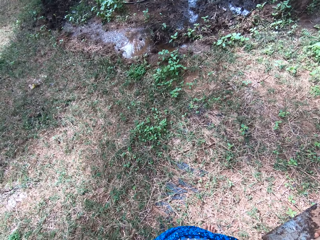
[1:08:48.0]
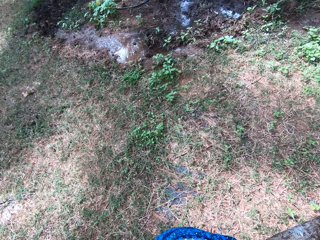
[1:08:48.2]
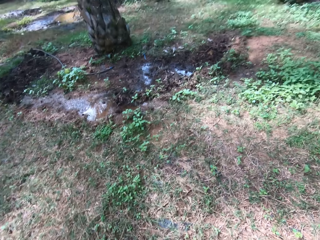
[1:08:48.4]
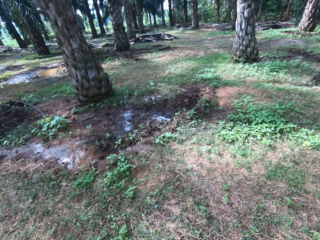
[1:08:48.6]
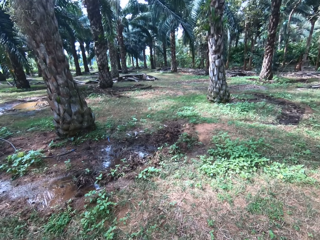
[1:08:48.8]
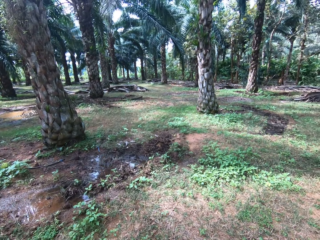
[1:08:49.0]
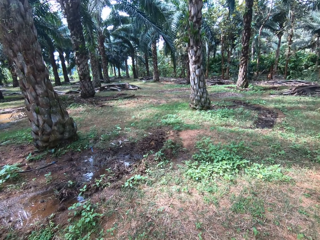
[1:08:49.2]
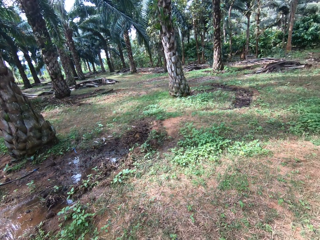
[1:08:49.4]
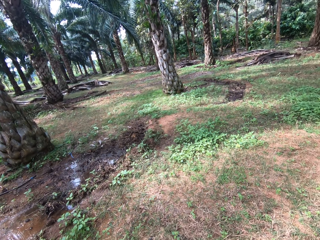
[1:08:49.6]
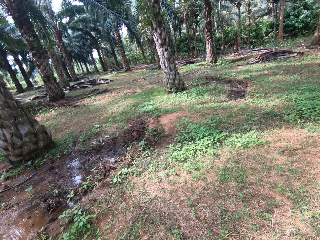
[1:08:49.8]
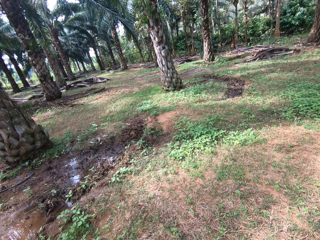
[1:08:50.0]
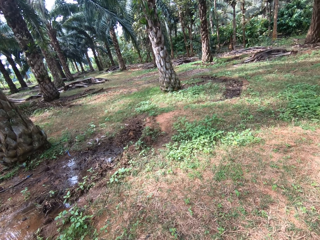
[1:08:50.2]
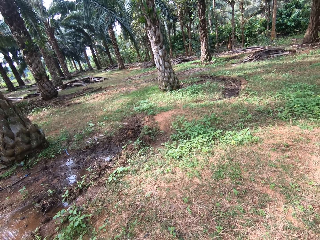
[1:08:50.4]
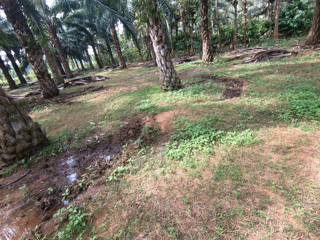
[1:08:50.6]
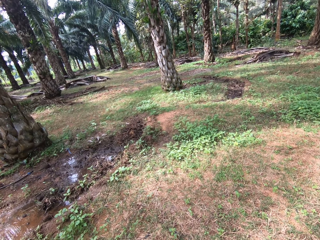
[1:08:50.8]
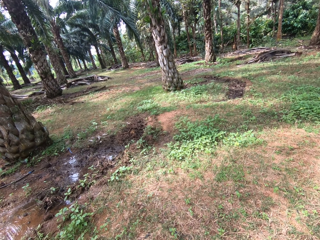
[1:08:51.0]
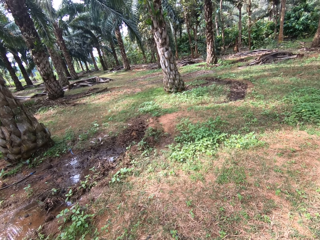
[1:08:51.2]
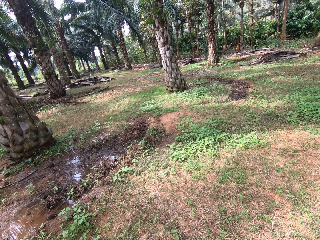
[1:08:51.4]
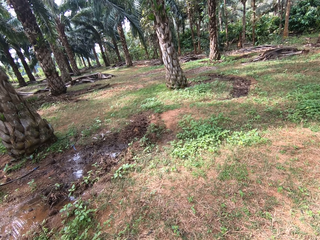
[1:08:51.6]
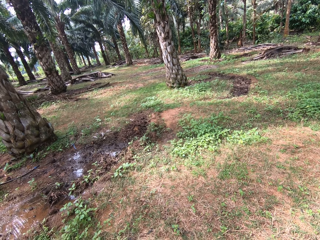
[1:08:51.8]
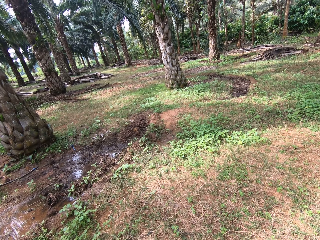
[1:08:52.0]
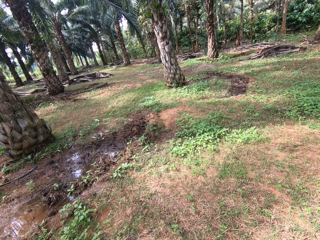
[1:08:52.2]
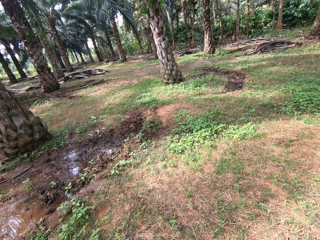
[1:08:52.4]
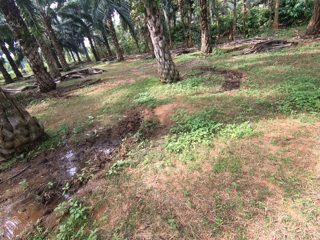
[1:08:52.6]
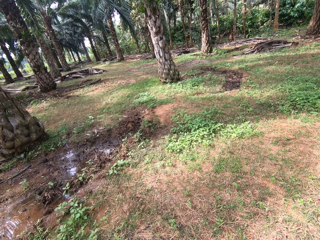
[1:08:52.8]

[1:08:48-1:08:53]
The camera wearer looks around the farm.

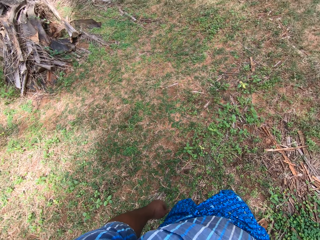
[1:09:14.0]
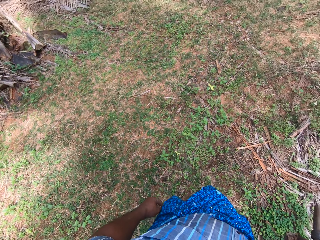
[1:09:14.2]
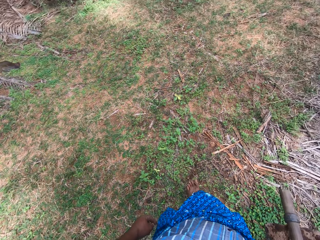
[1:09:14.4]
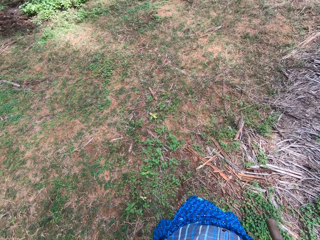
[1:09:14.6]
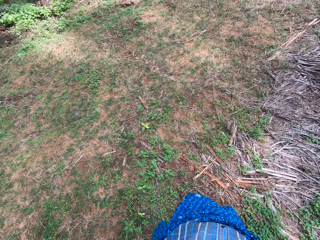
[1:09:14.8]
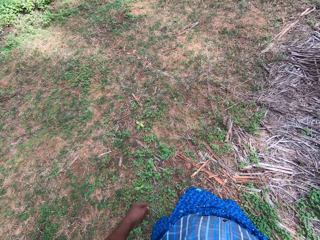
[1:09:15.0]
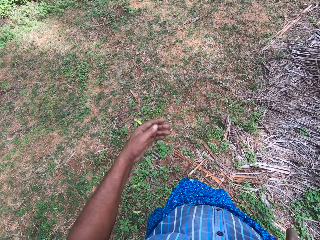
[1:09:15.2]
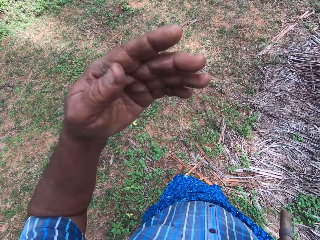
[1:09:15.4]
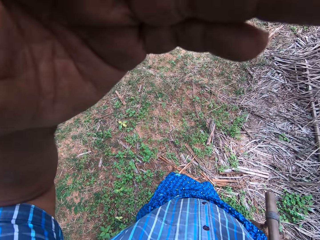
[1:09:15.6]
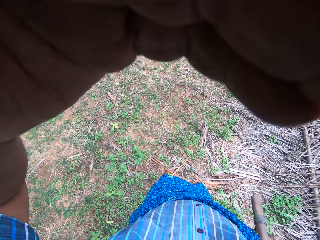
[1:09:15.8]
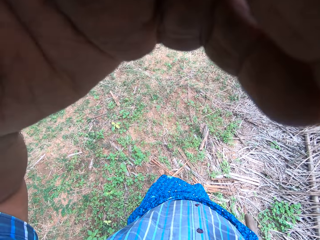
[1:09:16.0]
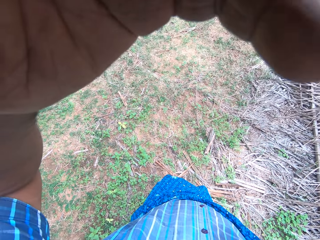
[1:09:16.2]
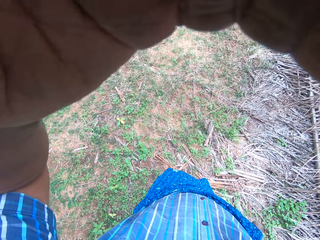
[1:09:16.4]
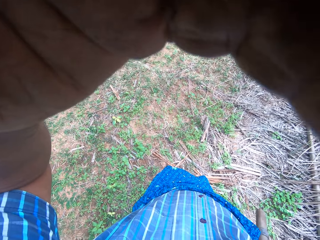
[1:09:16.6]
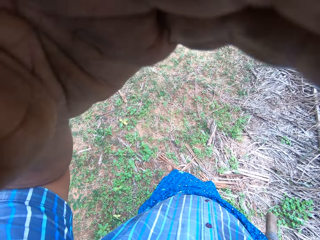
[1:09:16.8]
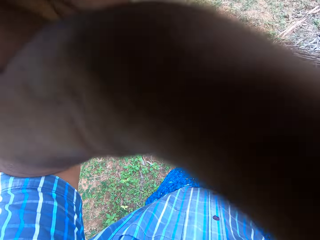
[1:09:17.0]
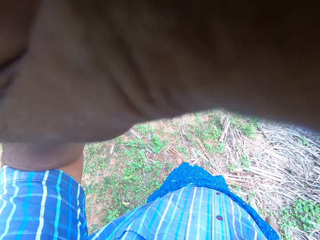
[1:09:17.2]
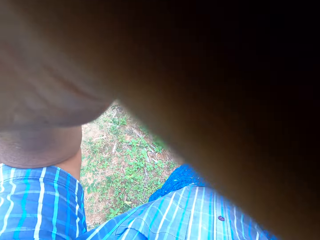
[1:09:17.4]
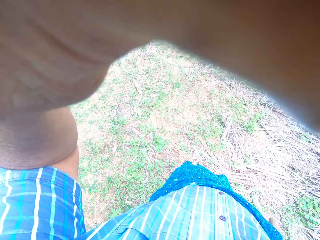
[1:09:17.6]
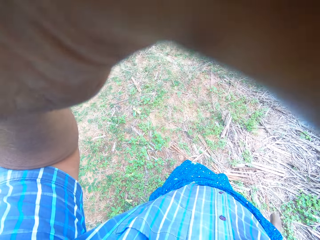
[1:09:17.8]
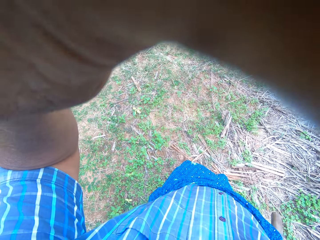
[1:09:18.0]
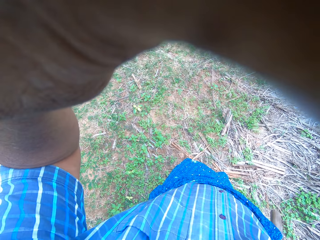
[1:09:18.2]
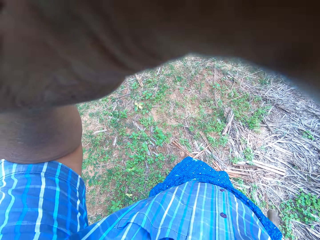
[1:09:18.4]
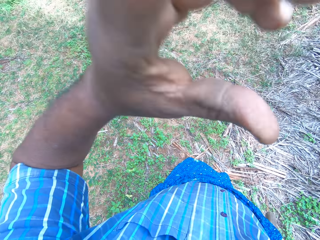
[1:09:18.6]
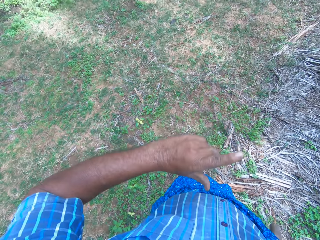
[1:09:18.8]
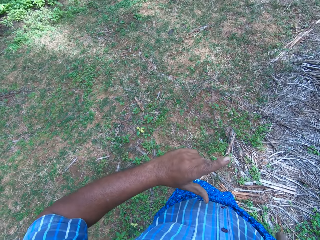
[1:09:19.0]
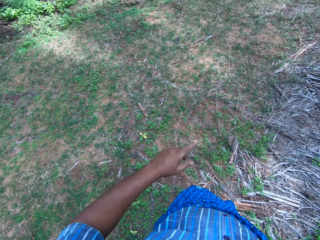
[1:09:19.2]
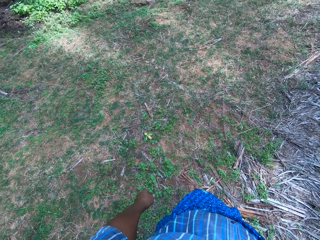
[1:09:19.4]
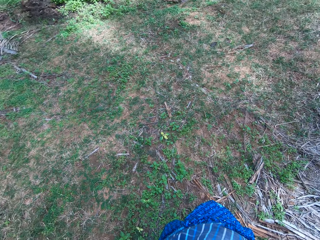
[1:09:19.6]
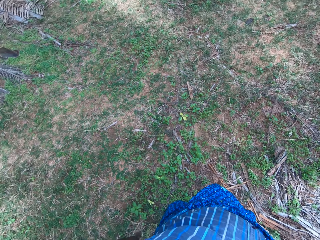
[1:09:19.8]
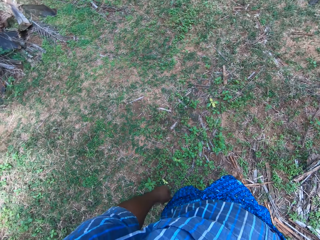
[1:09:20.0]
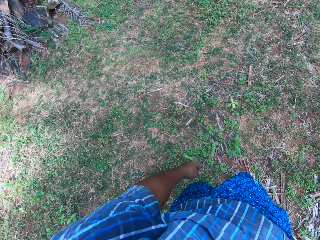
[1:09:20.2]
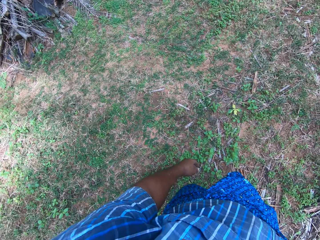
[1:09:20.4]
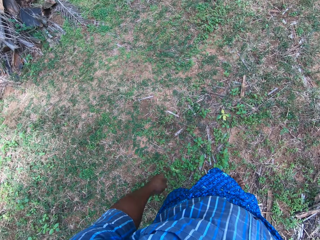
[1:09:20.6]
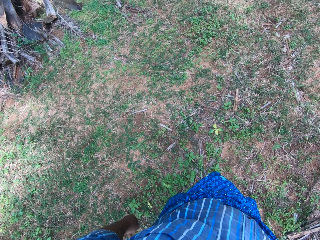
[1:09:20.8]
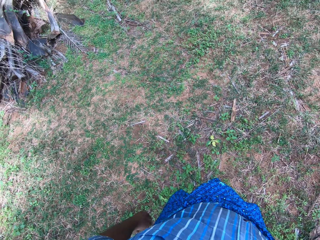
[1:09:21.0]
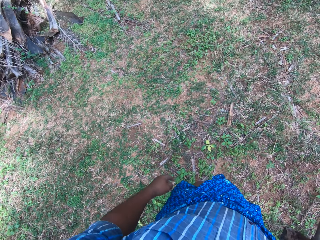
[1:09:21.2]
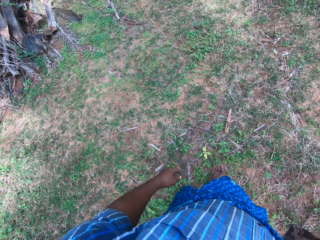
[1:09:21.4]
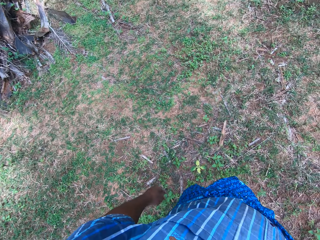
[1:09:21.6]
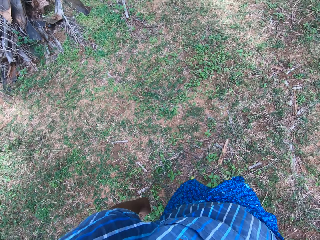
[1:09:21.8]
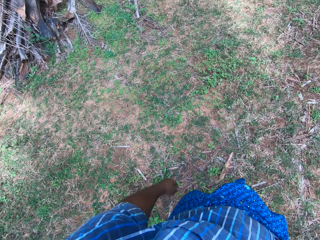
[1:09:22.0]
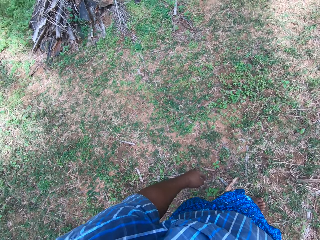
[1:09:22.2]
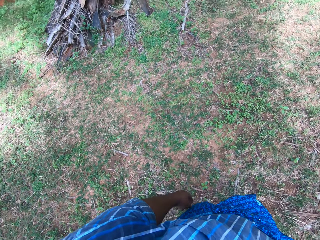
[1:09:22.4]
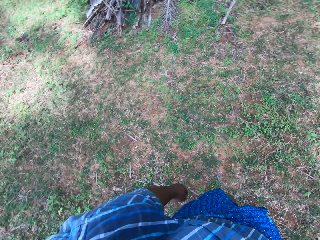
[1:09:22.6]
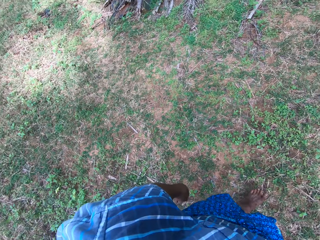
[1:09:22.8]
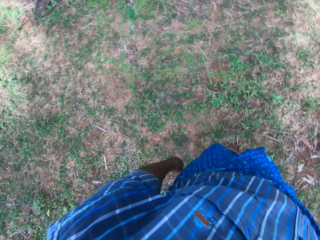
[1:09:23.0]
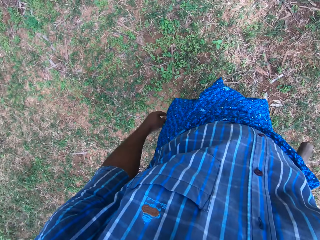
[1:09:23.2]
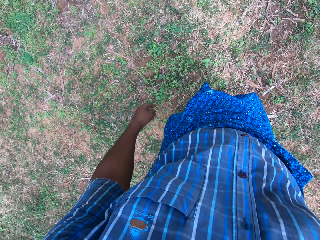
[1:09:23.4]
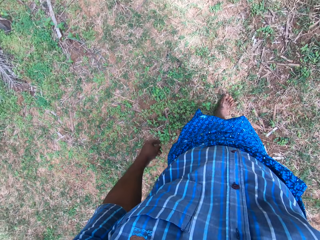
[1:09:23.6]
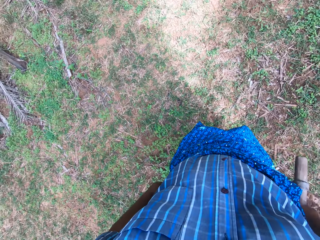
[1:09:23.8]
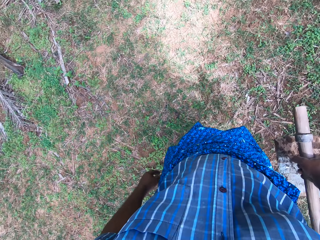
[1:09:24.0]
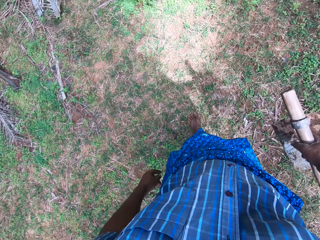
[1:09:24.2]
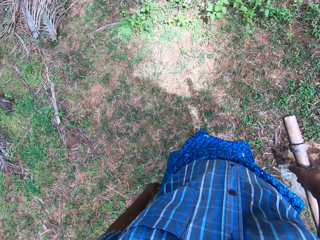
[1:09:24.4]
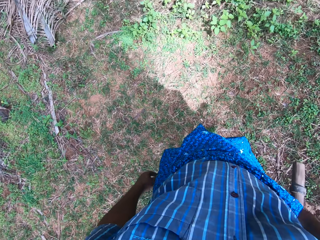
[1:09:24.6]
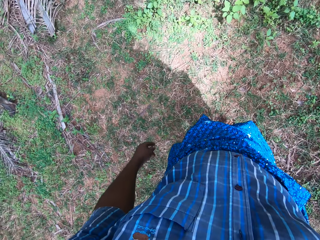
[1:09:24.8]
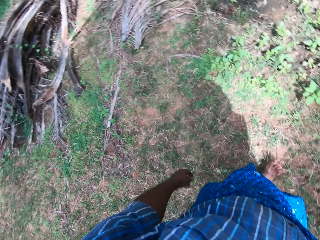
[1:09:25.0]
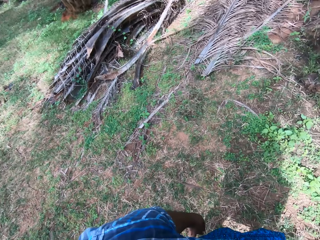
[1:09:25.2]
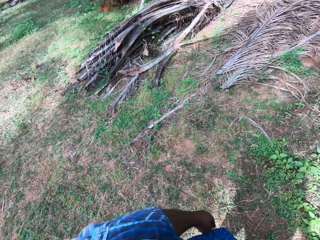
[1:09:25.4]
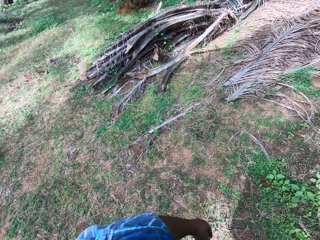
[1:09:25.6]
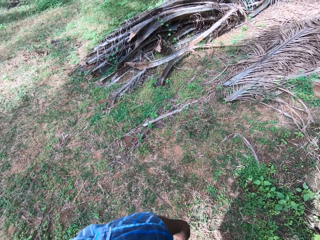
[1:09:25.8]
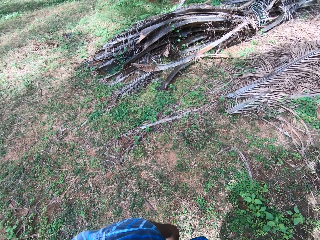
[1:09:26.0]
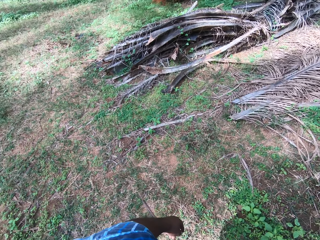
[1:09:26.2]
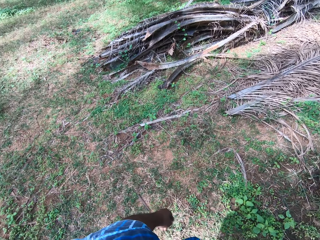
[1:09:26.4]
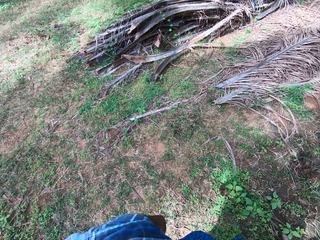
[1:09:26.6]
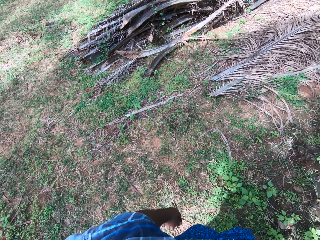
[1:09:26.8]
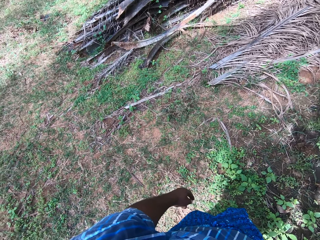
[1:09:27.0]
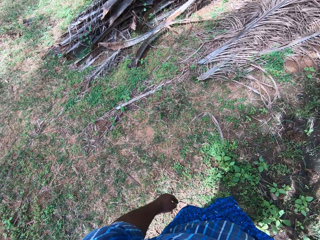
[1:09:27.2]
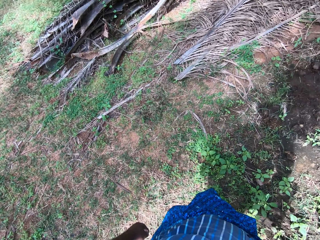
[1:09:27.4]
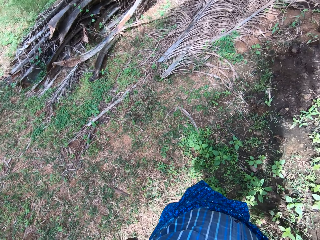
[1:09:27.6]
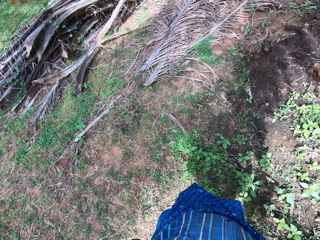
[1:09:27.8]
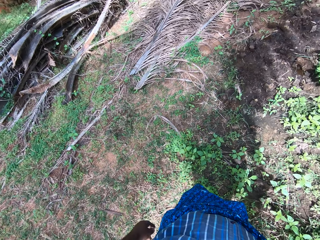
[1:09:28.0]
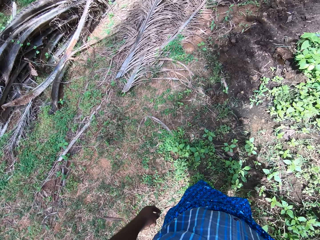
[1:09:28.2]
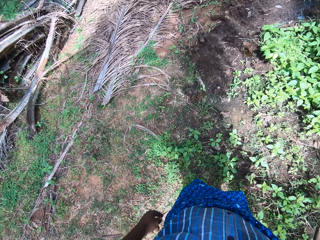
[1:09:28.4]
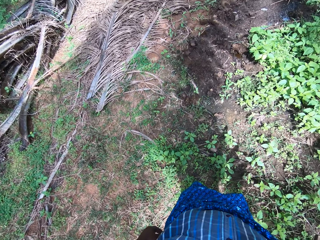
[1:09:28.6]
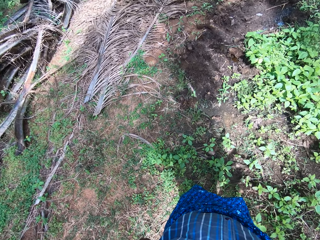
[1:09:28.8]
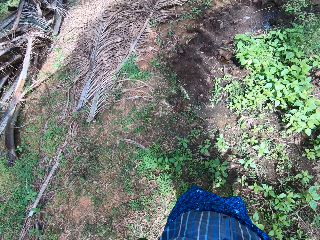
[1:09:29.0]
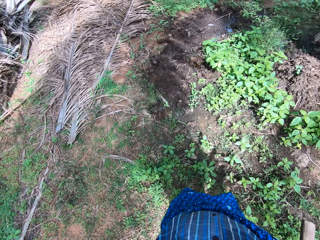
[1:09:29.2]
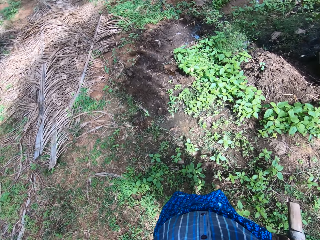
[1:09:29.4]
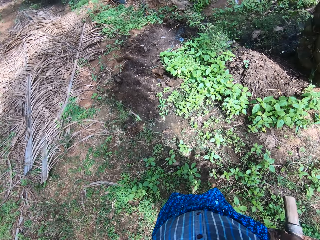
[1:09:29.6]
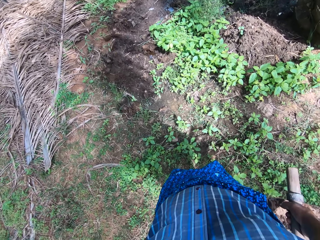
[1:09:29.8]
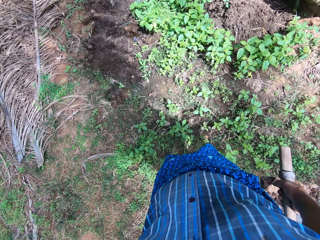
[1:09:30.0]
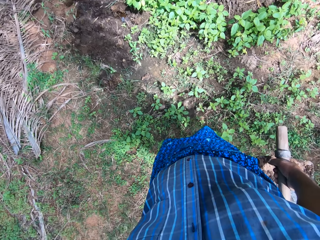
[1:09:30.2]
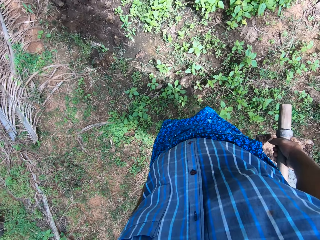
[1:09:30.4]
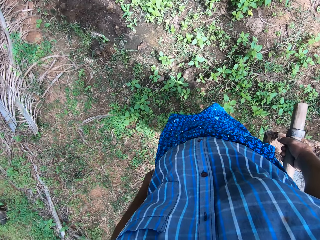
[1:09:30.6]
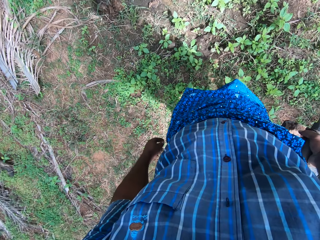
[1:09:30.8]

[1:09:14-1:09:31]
The camera wearer touches the camera. He adjusts the camera with his left hand. He looks around the farm. He walks around the farm. He looks around the farm.
